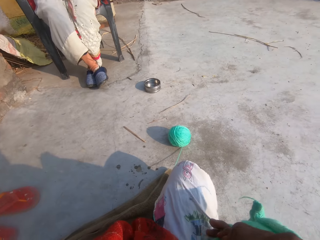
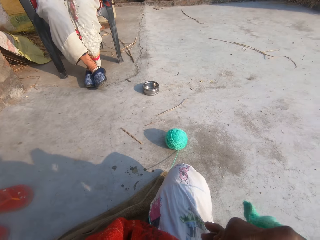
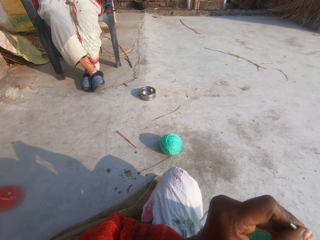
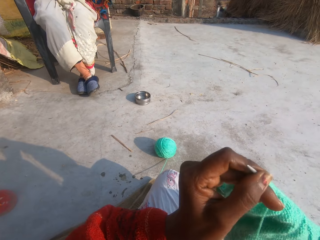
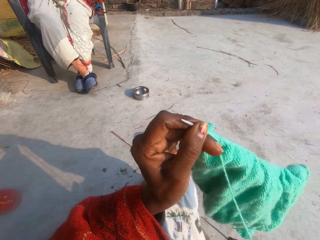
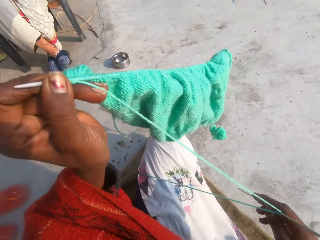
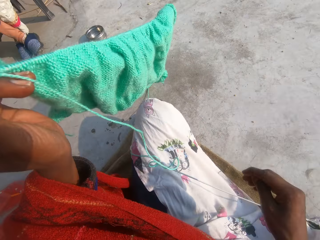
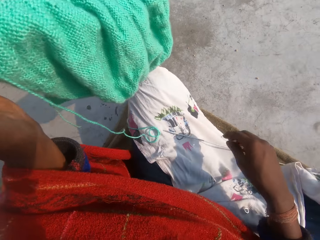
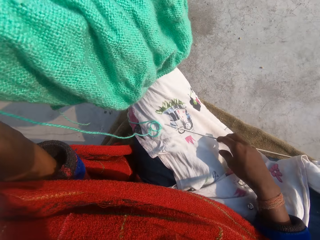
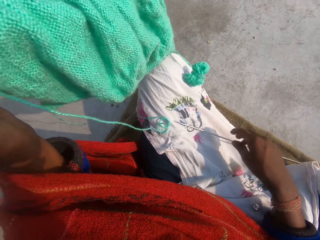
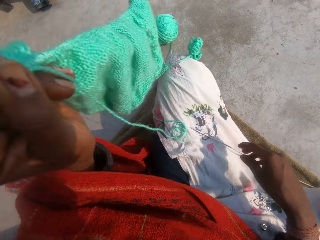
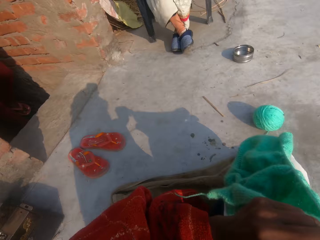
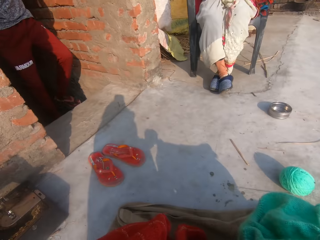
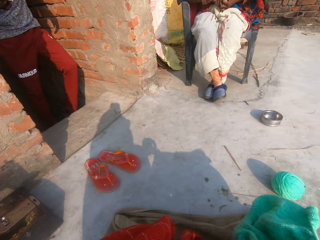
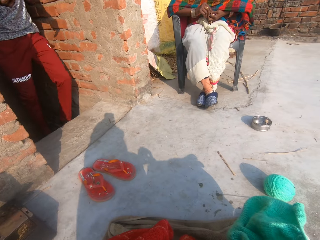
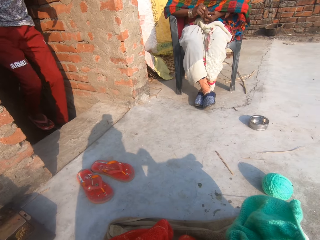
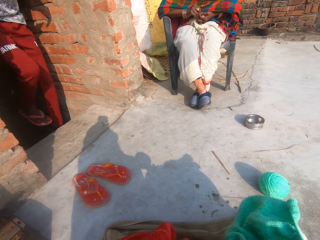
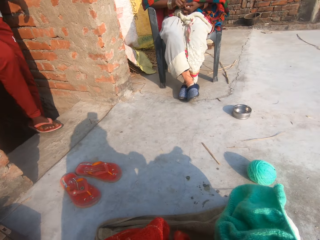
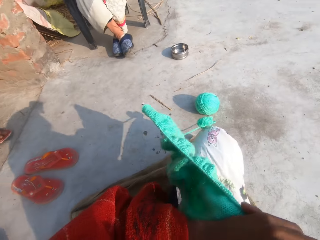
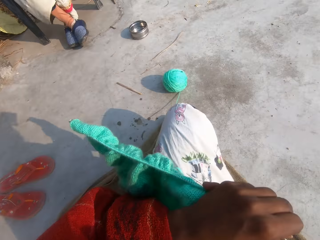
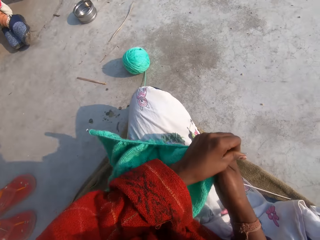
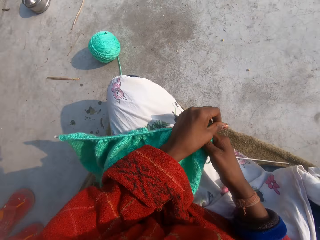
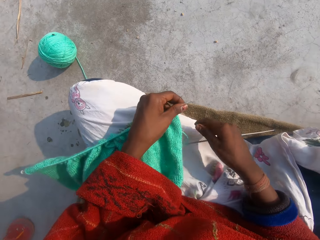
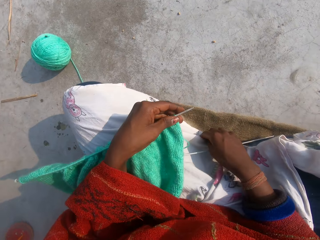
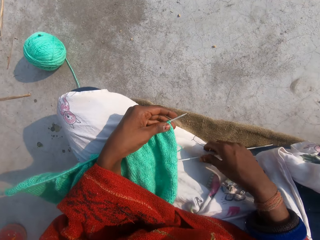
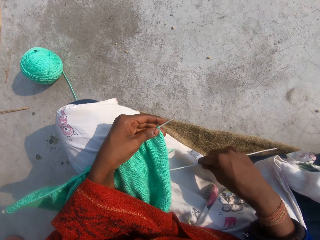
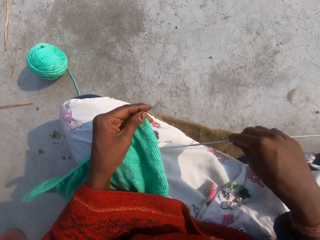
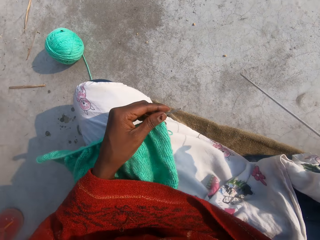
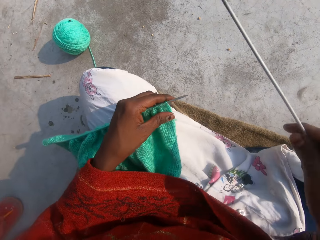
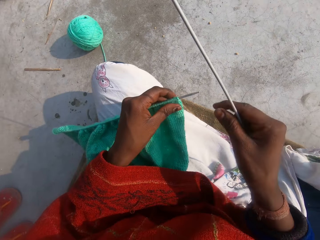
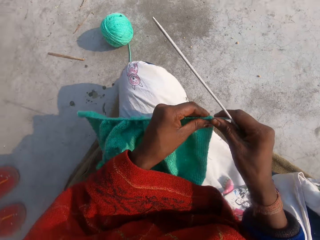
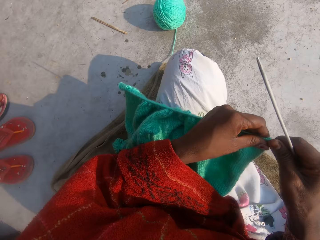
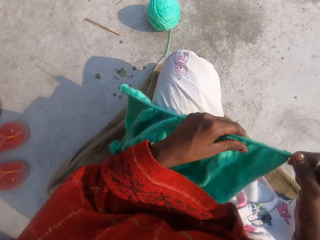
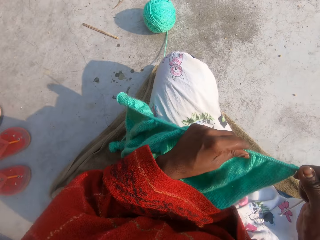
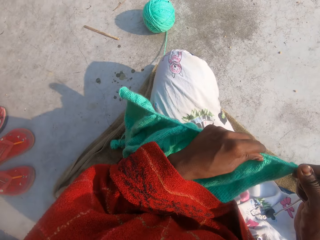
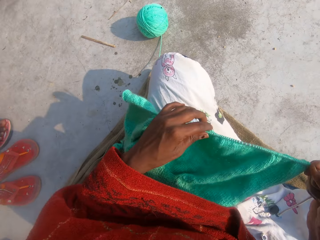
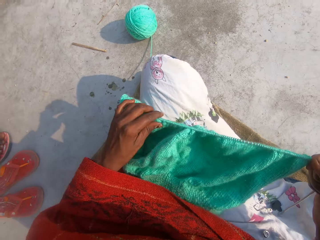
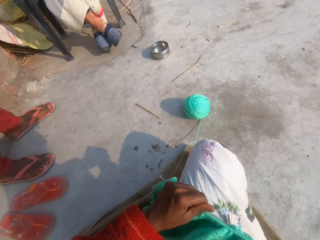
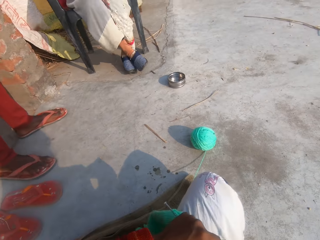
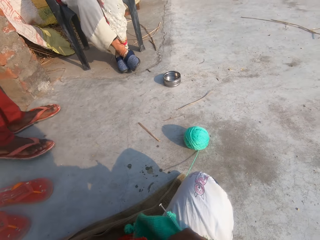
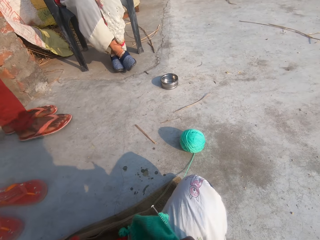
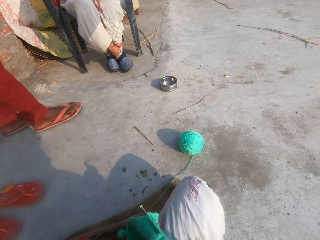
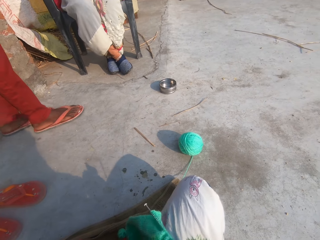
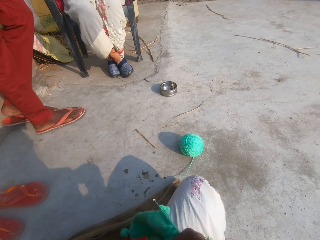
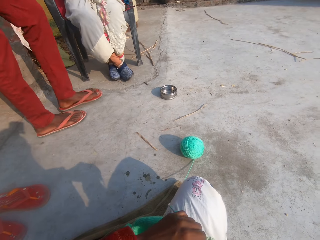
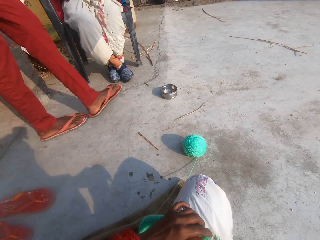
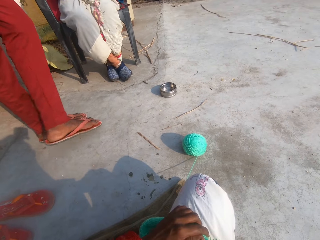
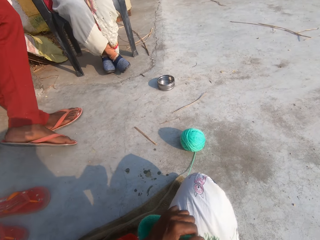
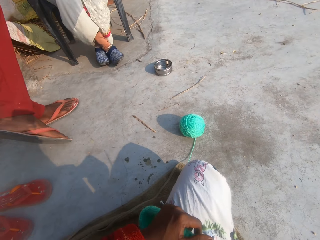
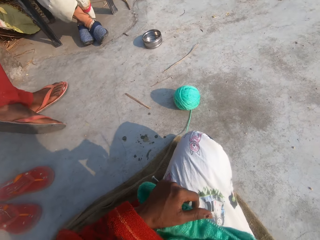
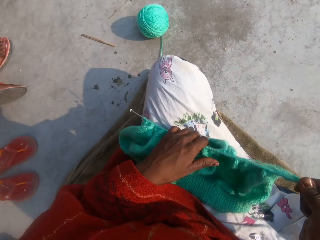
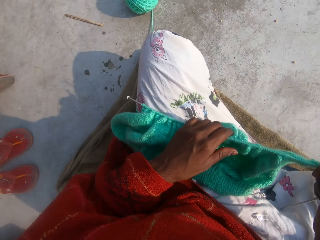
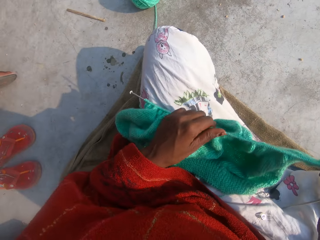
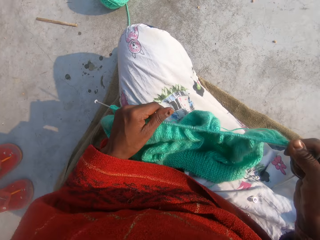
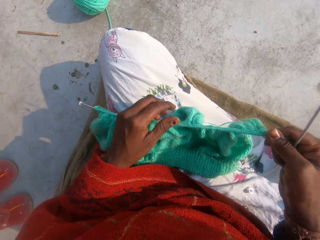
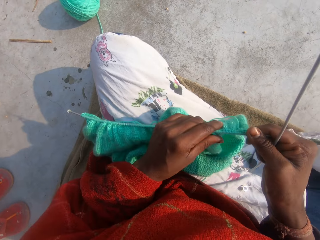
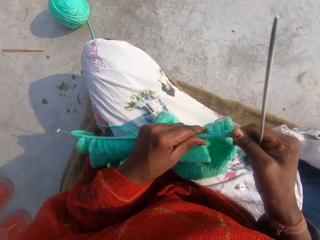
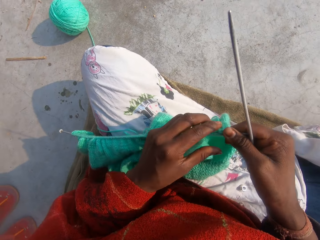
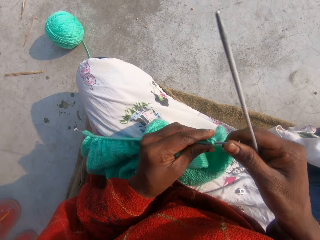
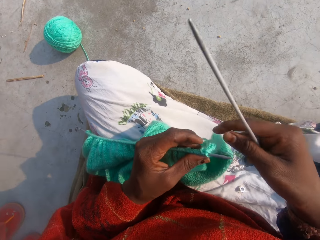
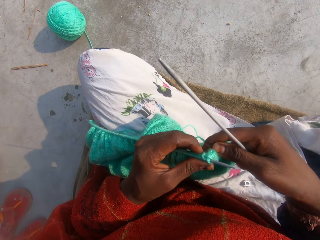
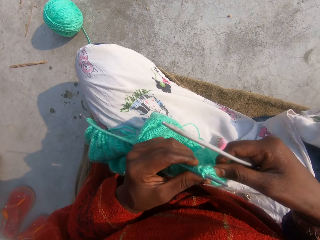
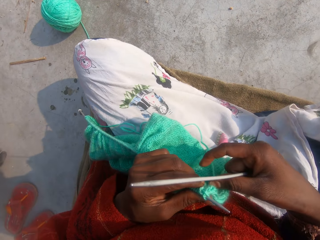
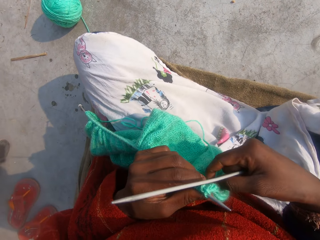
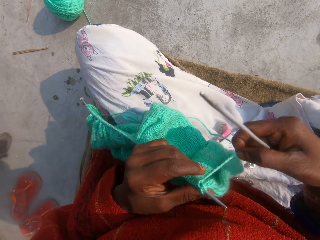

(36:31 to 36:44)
The camera wearer looks aside. She drops a knitting pin on her lap. A woman walks out of an apartment's entrance. The camera wearer converses with a man. She picks up the knitting pin from her lap. She adjusts the wool in her hands. She pulls the piece of crochet. She looks aside. She fixes the piece of crochet.

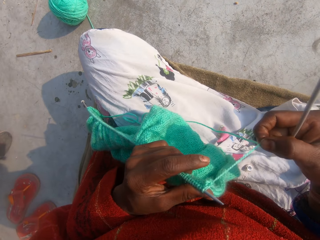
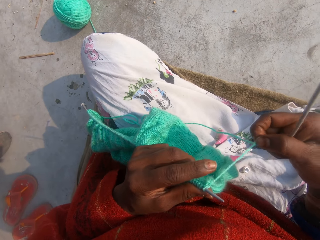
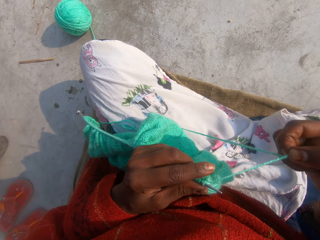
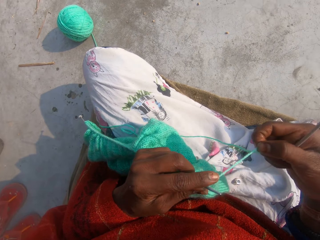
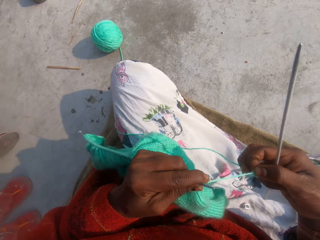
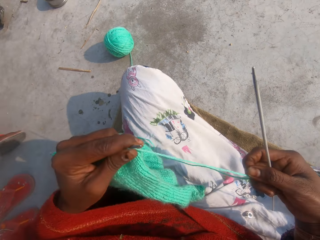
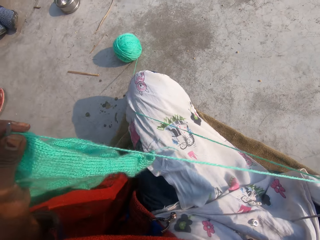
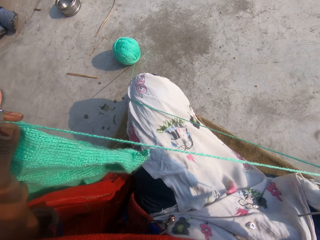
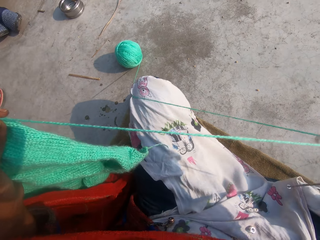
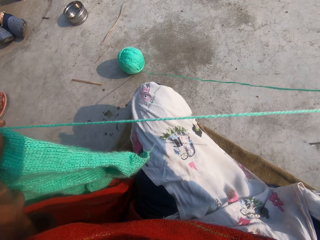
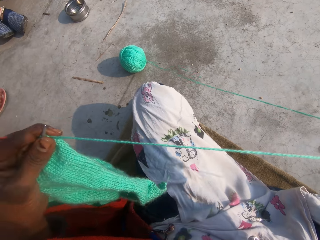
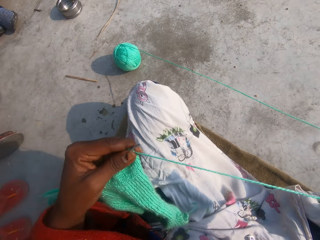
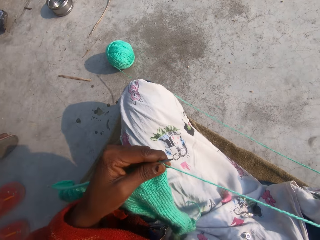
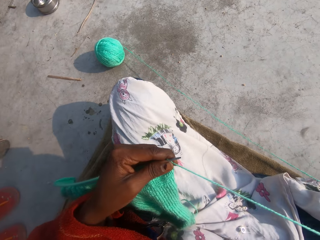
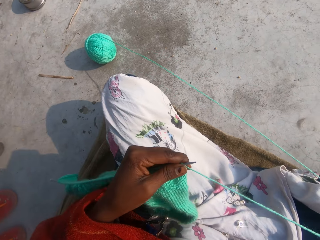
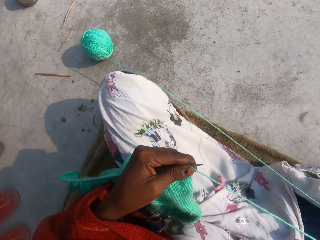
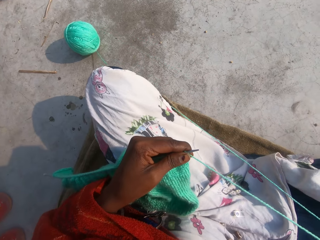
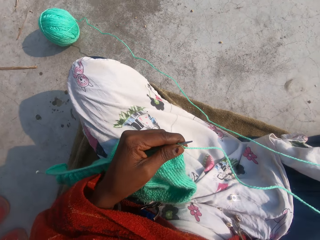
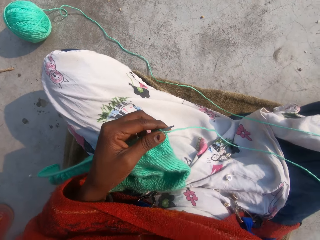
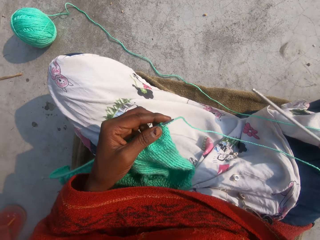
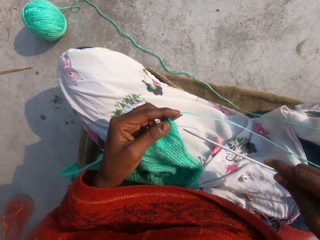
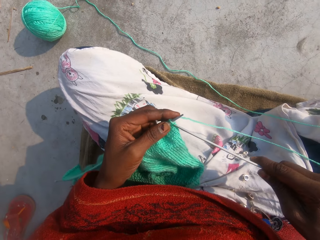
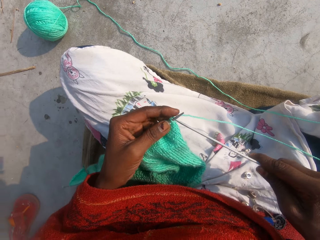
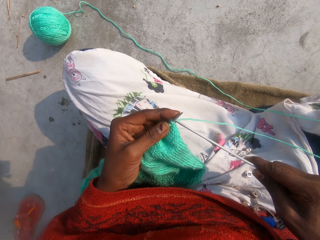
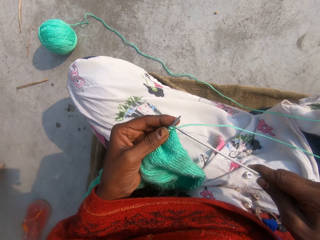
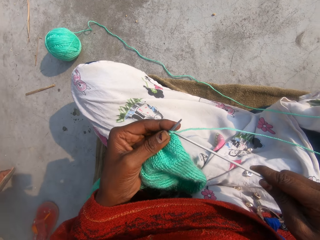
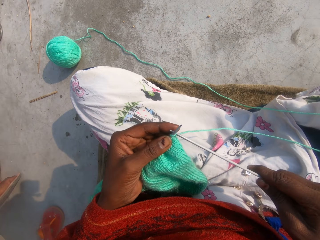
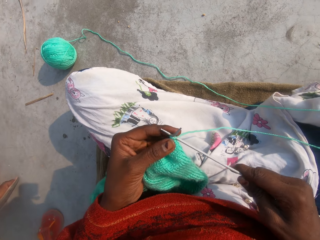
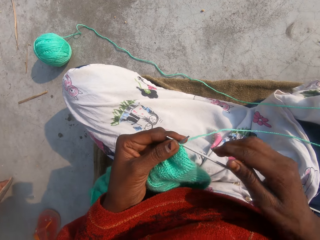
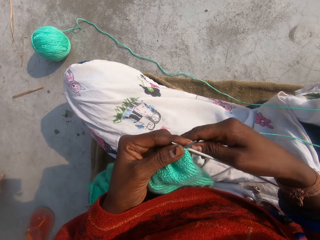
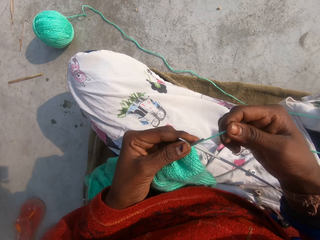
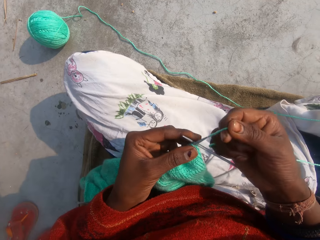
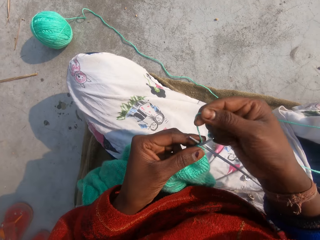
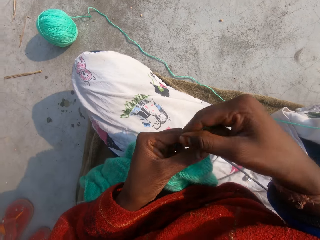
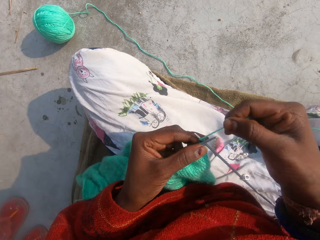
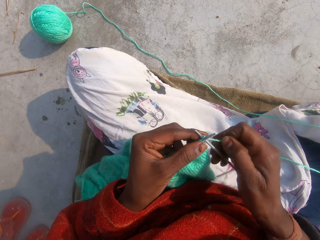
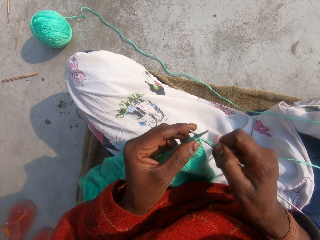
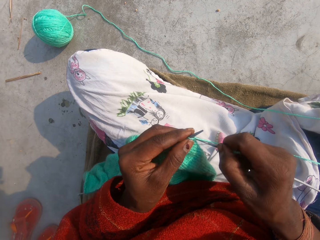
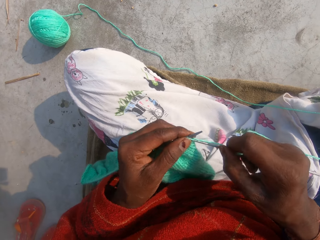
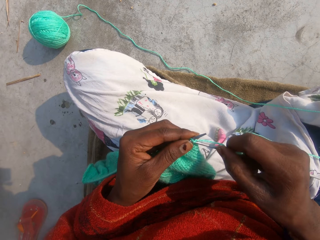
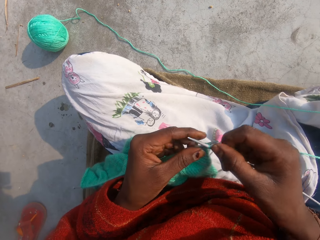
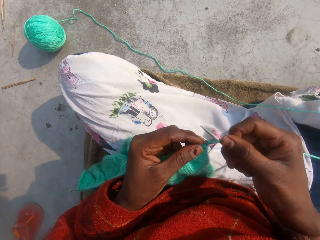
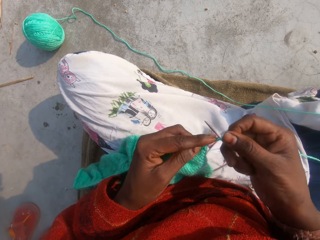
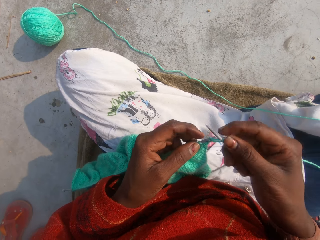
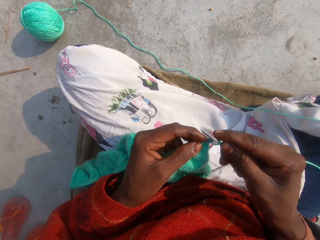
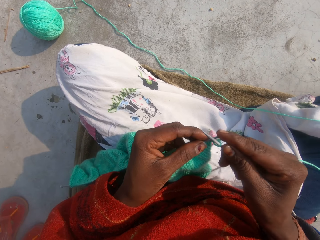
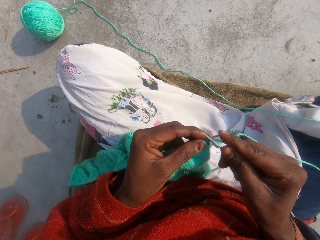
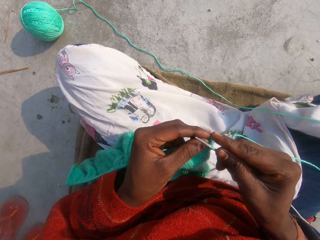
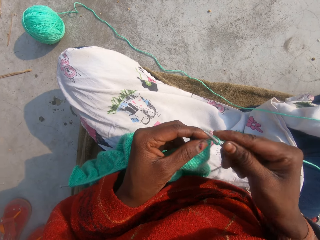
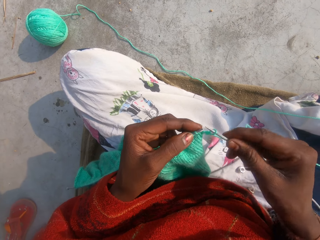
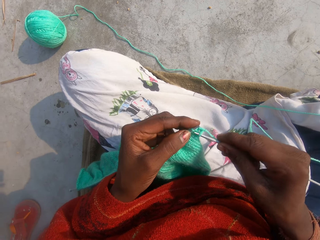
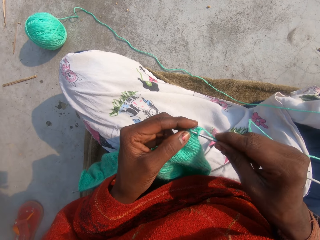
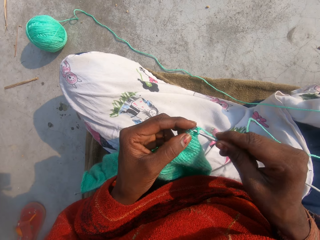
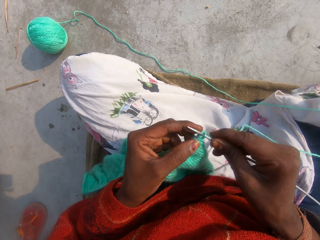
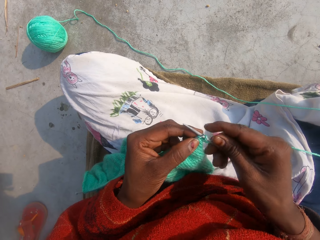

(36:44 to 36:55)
The camera wearer pulls the sewing thread. They converse. They knit the wool into the fabric. They sew the crochet.
